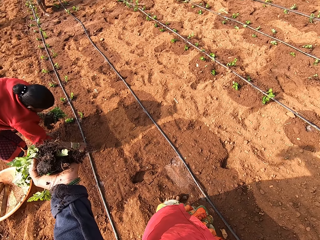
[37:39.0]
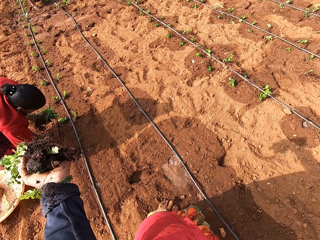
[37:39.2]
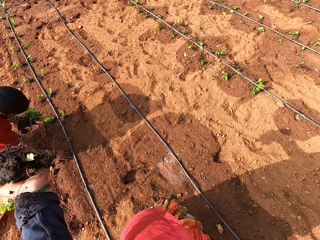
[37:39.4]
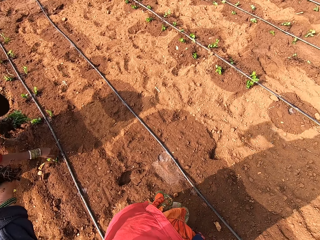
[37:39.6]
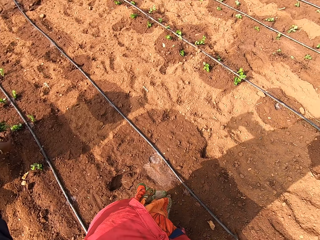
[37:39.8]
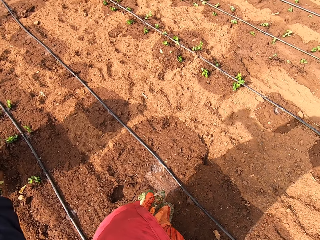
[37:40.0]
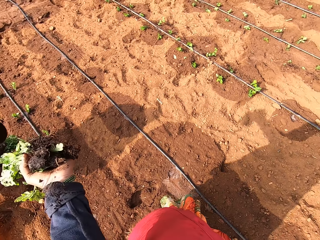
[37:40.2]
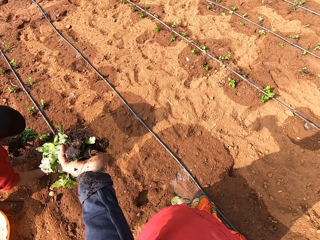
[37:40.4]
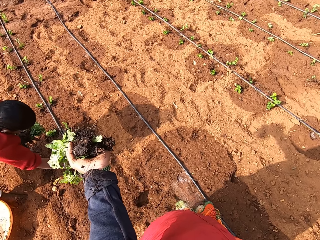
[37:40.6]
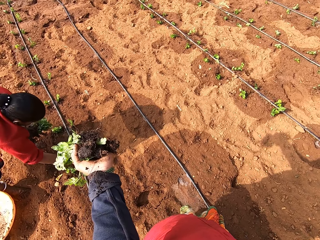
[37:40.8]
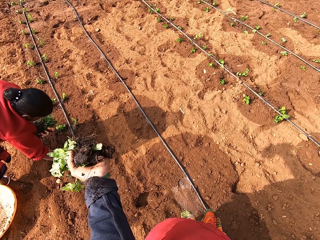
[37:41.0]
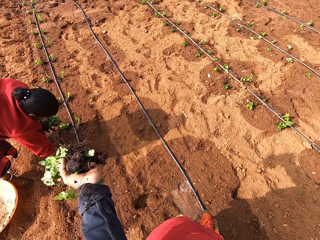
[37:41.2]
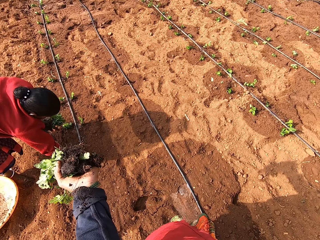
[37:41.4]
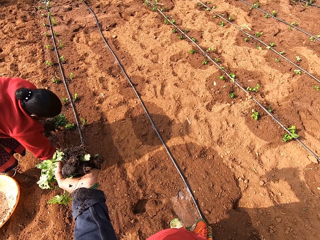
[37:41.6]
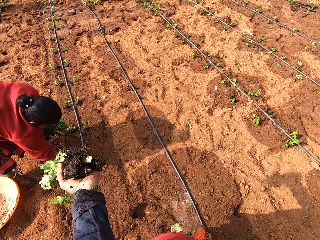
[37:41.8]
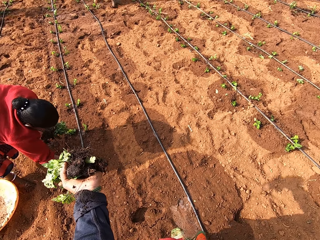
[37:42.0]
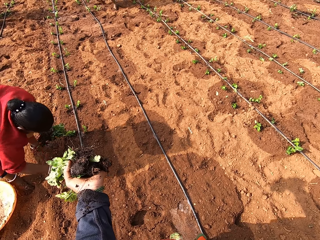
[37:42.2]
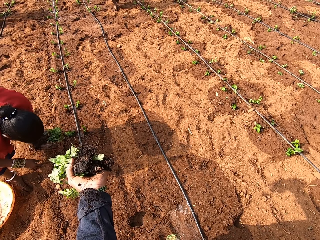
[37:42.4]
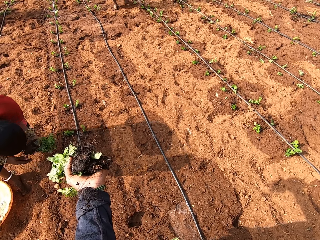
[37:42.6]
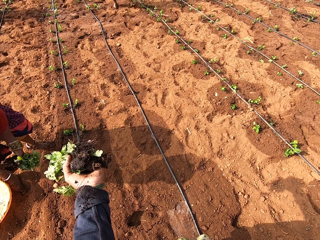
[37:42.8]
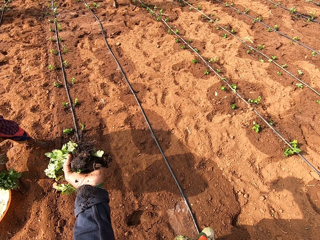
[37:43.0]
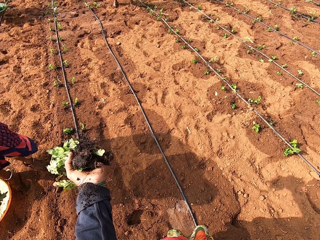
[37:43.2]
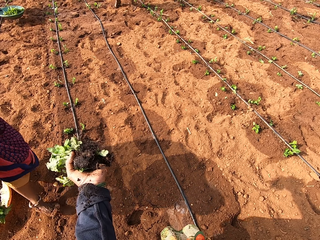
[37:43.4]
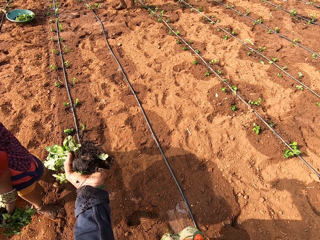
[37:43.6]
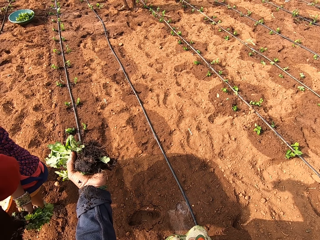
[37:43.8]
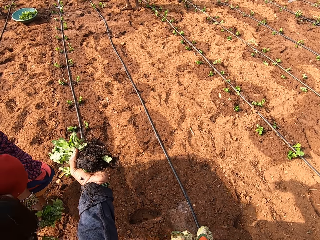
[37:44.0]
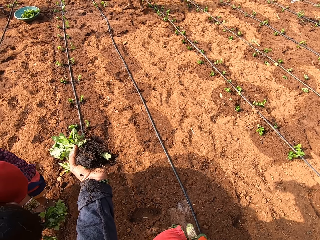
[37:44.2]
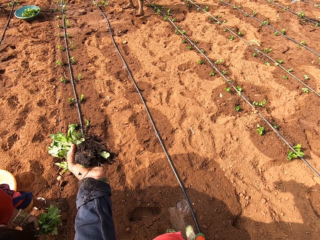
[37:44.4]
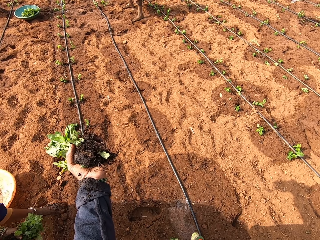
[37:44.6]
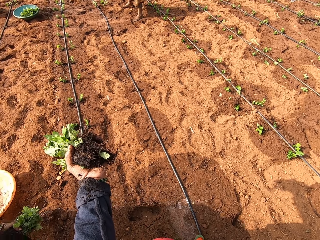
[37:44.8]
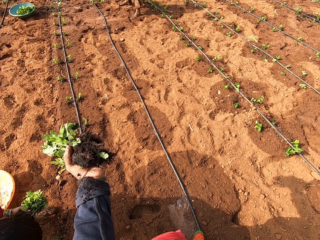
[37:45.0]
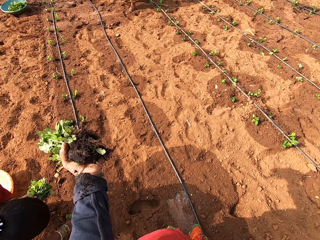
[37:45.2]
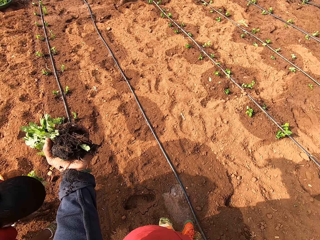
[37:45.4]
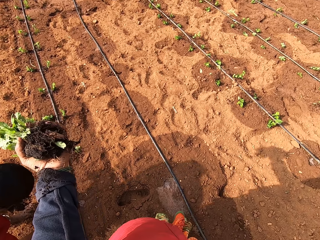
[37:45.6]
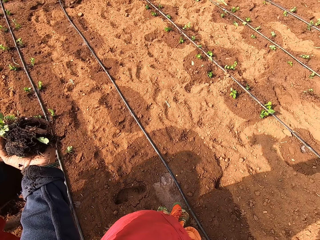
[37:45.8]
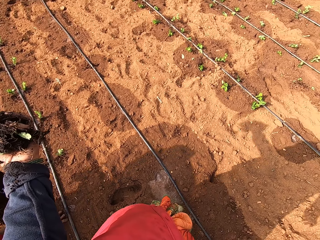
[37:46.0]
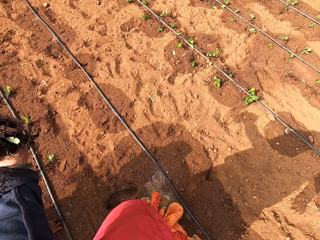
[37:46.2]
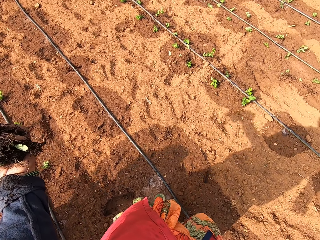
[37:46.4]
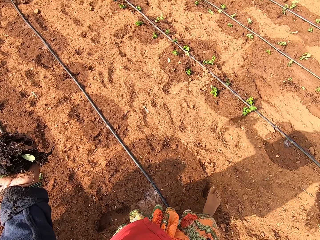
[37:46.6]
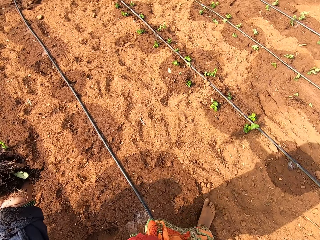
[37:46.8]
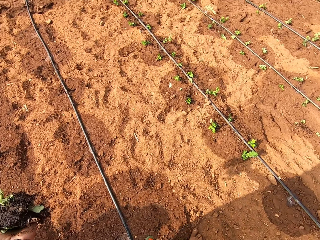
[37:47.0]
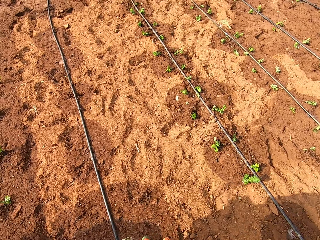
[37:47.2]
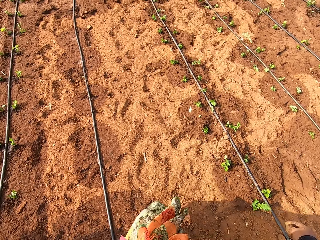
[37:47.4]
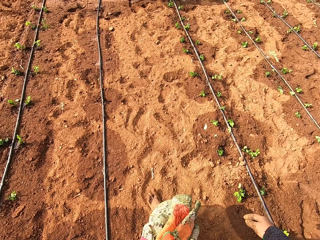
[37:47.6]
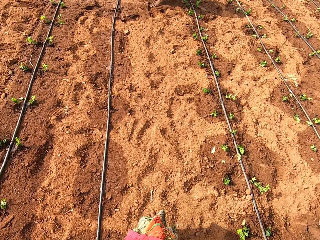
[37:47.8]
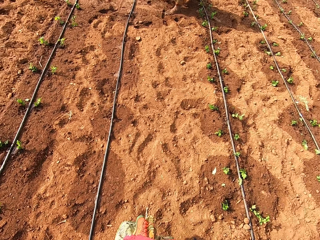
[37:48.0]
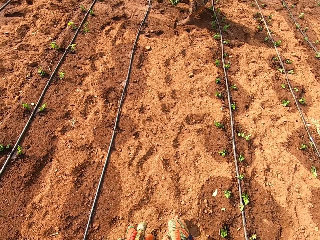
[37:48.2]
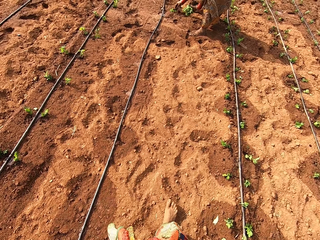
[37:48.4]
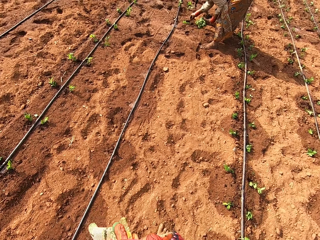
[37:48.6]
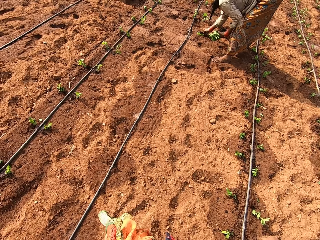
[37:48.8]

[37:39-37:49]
A woman speaks to the camera wearer. The camera wearer looks towards the woman. The woman converses with the camera wearer. A man speaks to a group of people. The camera wearer speaks to the woman. They walk around the garden. They walk towards another woman.

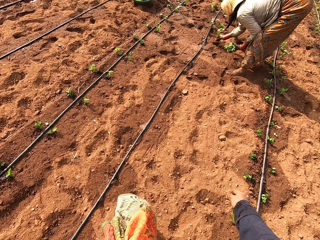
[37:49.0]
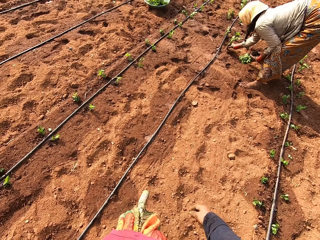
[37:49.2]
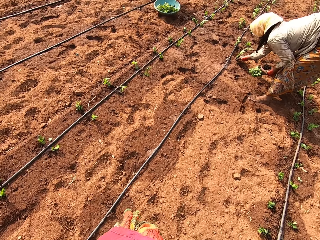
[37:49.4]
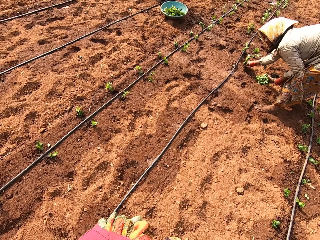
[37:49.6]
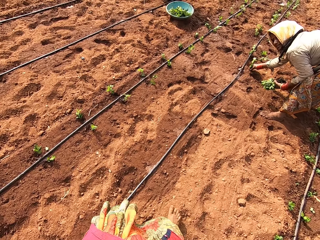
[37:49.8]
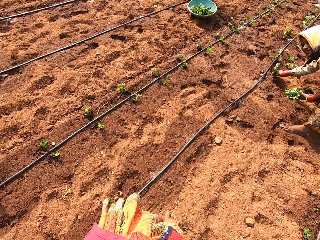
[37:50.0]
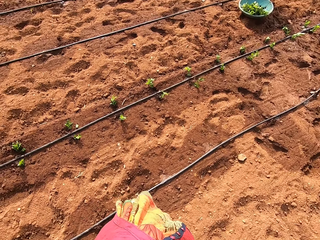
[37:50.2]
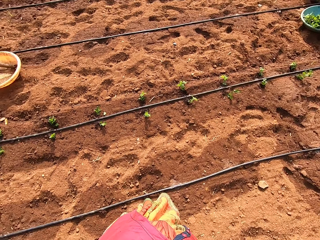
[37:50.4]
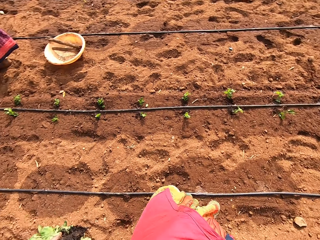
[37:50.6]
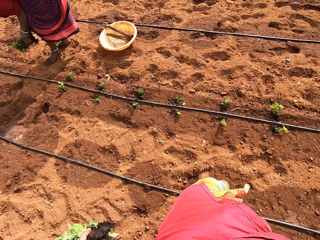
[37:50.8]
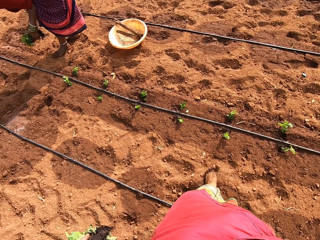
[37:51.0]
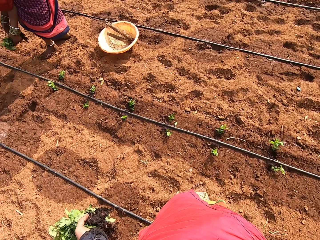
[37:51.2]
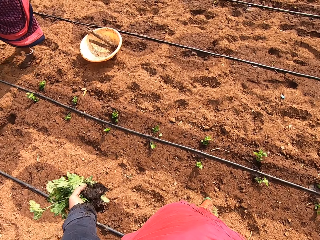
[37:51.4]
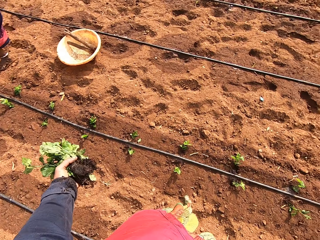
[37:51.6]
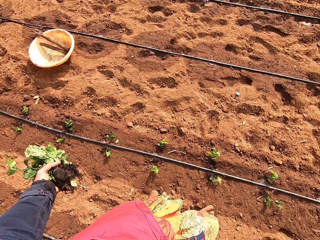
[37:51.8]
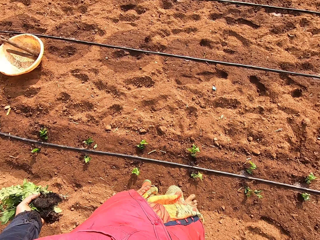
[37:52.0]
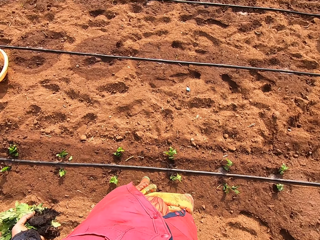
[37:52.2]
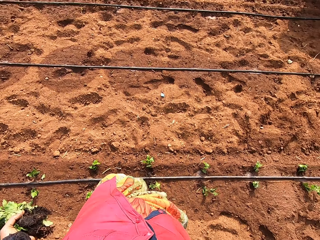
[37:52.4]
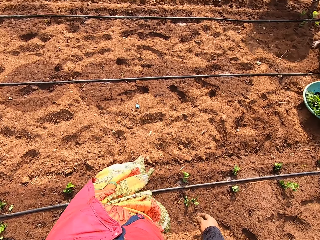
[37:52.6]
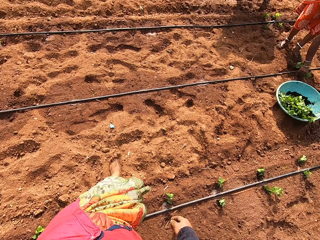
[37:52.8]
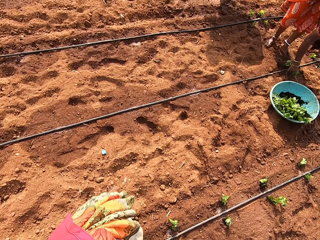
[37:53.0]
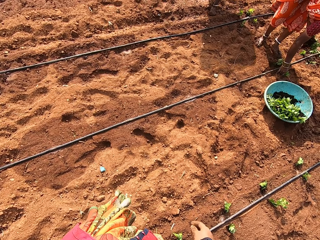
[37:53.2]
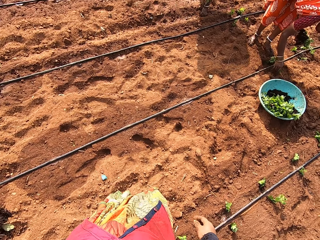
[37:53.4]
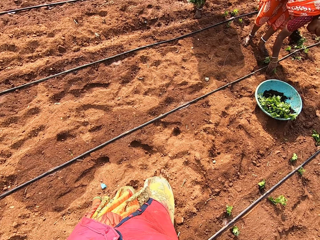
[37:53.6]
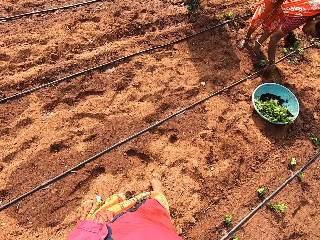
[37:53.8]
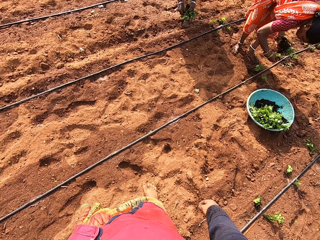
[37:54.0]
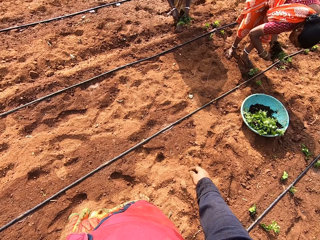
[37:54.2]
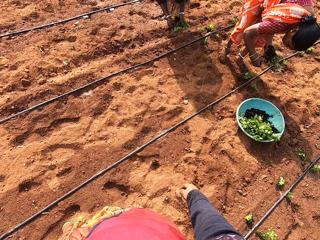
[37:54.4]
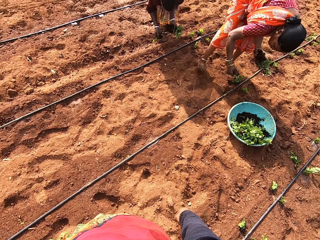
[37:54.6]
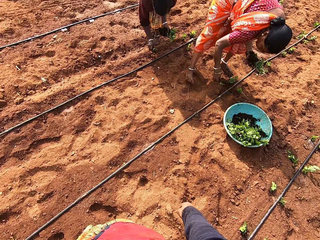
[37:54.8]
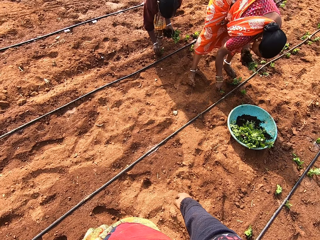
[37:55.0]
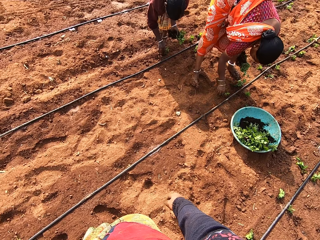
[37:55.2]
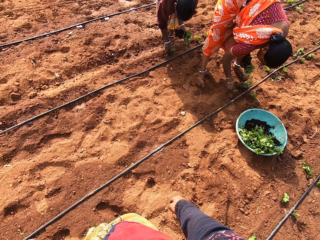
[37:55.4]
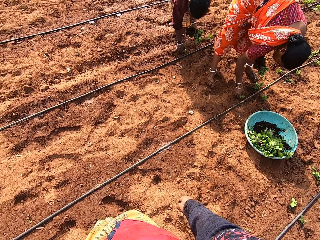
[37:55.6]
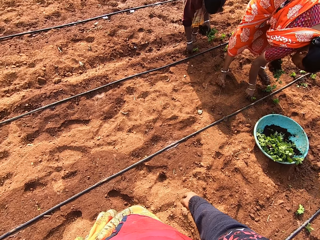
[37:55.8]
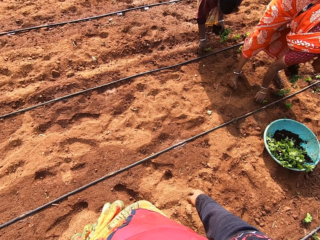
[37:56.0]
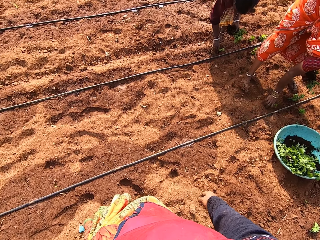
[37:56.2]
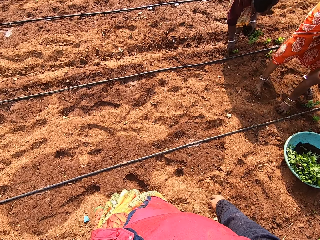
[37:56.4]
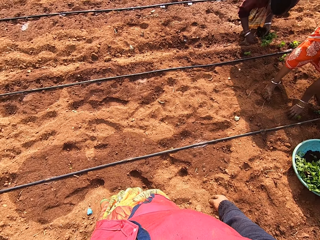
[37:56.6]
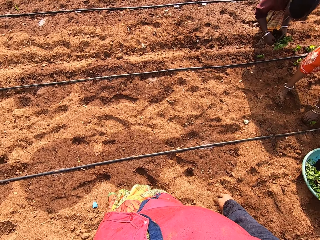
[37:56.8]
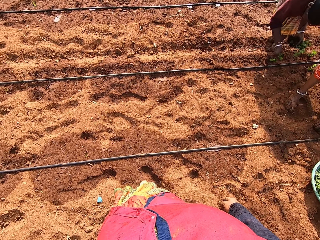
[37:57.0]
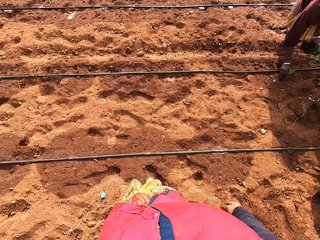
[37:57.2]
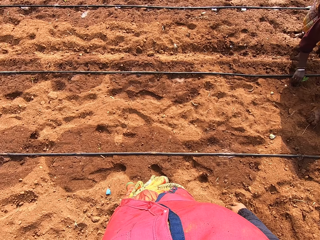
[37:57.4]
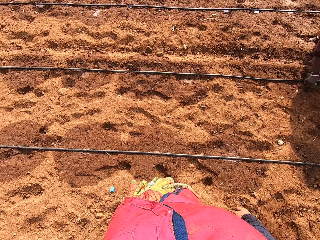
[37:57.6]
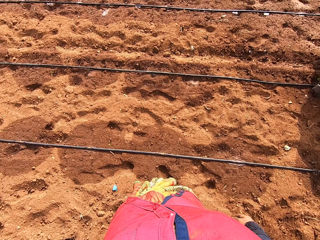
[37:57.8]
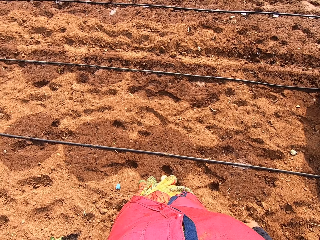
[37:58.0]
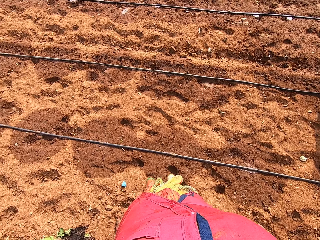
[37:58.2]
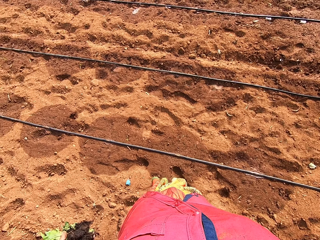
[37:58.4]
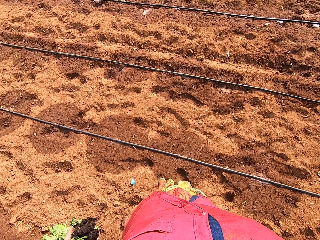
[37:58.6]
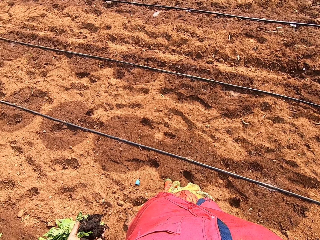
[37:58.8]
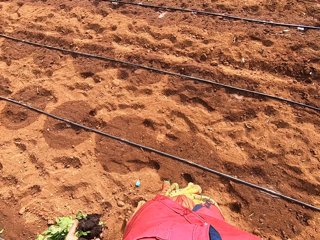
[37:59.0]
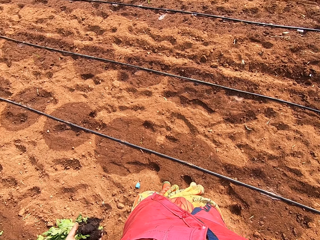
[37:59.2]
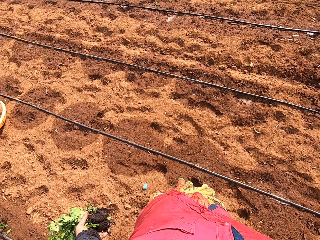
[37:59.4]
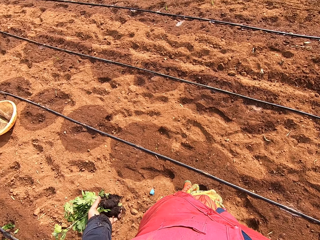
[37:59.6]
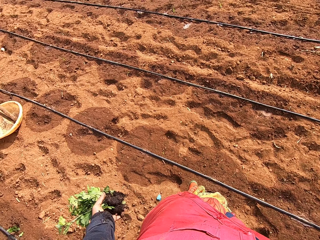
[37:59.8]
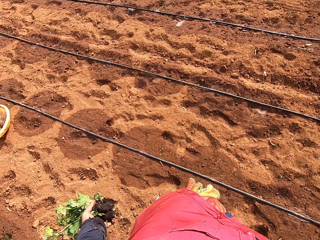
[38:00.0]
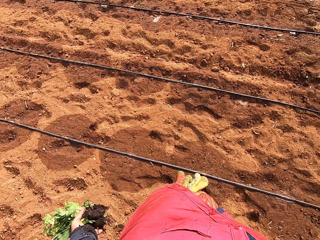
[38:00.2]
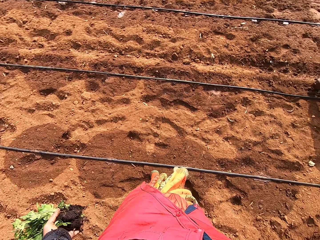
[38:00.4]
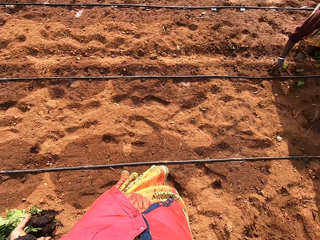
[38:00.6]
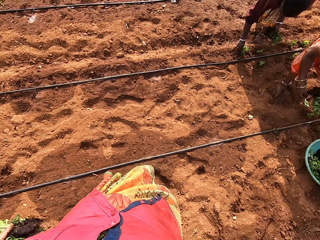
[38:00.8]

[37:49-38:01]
A woman speaks to the camera wearer. The camera wearer turns towards the other woman. They turn towards a third woman. The third woman plants a spinach on the ground with her right hand. The camera wearer walks around the garden. The third woman removes a spinach from her left hand with her right hand. A fourth woman removes a spinach from her left hand with her right hand. The fourth woman plants the spinach on the ground with her right hand. The third woman plants the spinach on the ground with her right hand. The camera wearer looks around the garden. They speak to the second woman. The fourth woman removes a spinach from her left hand with her right hand. The fourth woman plants the spinach on the ground with her right hand. The second woman speaks to the camera wearer. The camera wearer speaks to the second woman.
